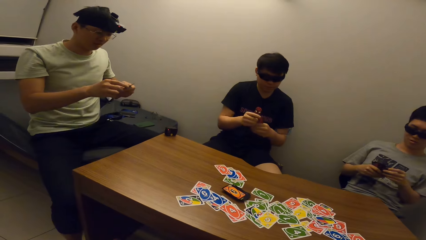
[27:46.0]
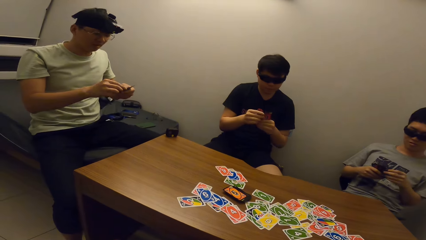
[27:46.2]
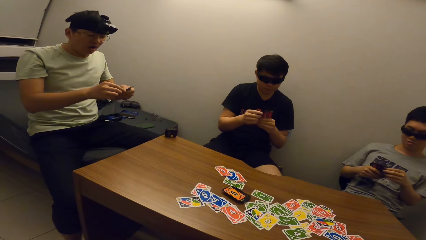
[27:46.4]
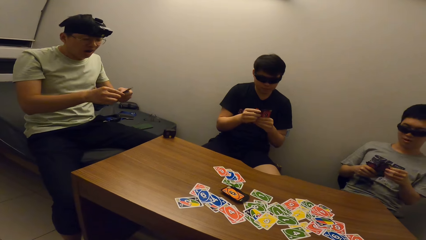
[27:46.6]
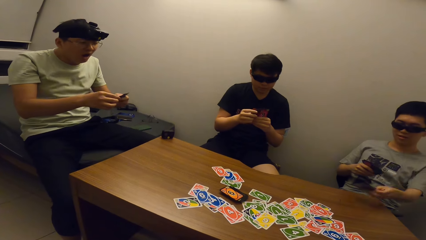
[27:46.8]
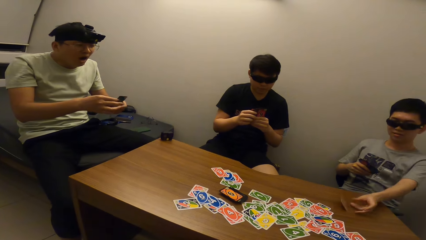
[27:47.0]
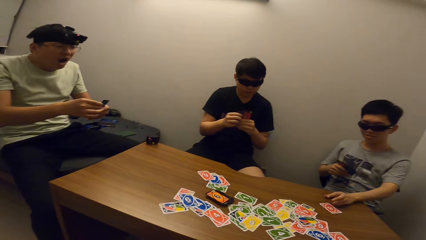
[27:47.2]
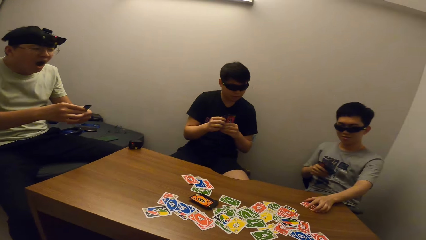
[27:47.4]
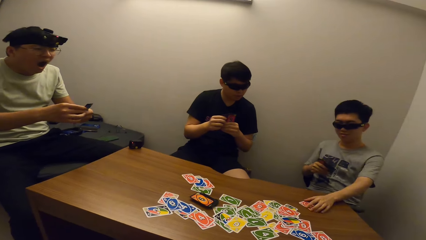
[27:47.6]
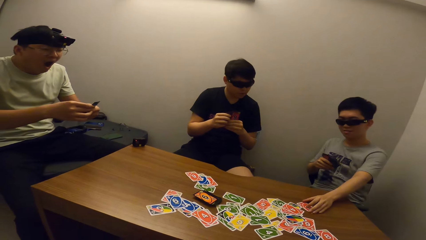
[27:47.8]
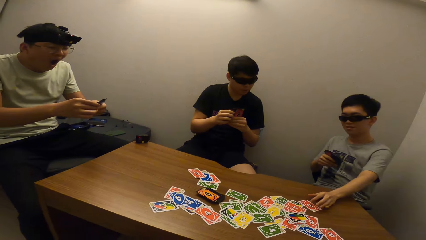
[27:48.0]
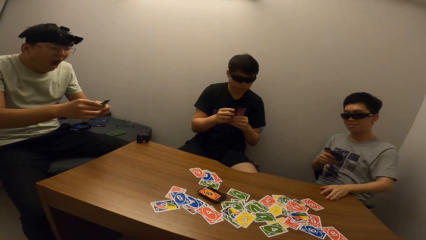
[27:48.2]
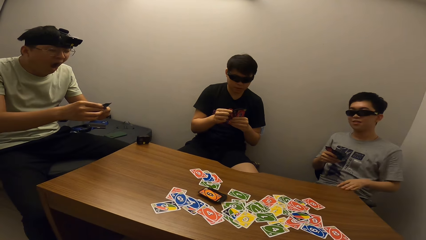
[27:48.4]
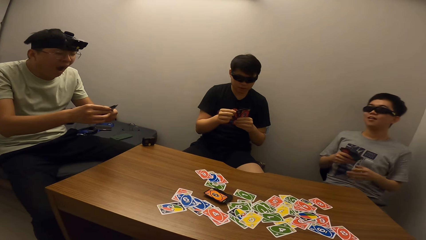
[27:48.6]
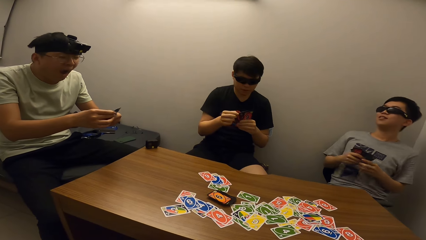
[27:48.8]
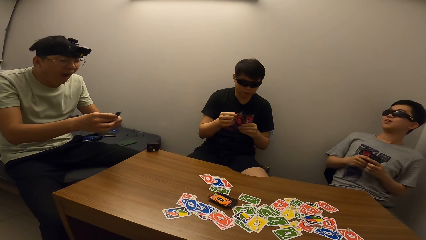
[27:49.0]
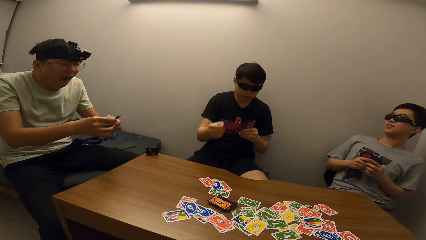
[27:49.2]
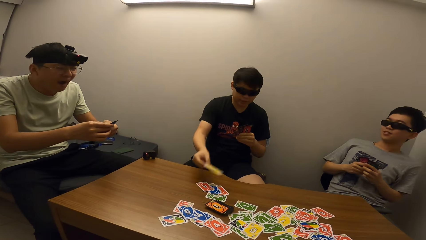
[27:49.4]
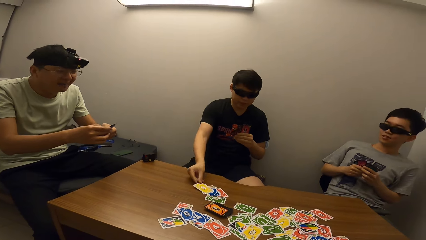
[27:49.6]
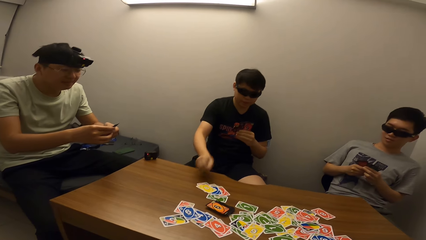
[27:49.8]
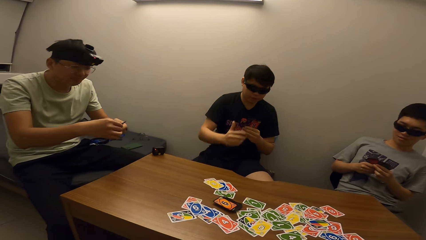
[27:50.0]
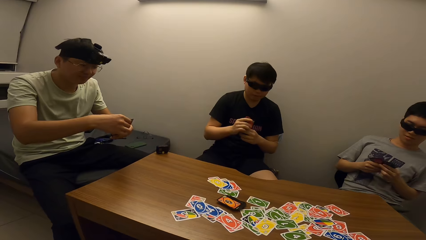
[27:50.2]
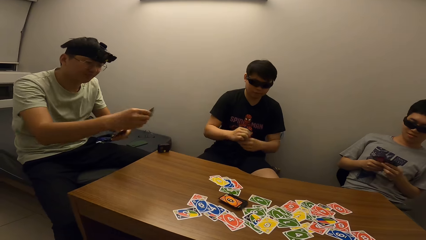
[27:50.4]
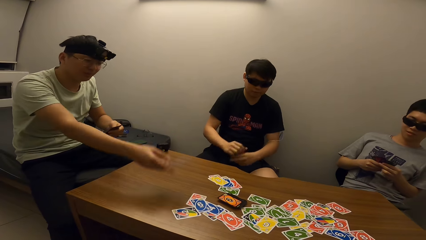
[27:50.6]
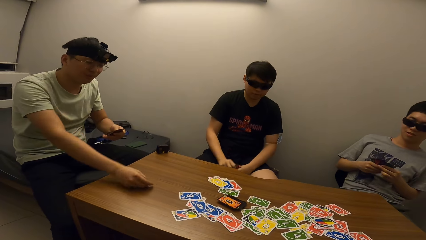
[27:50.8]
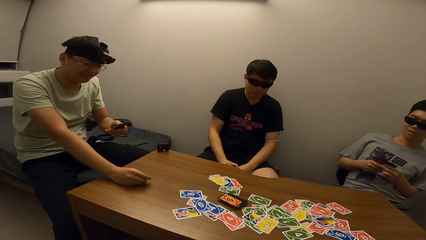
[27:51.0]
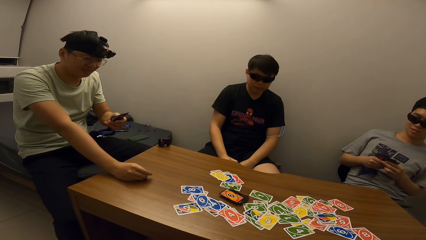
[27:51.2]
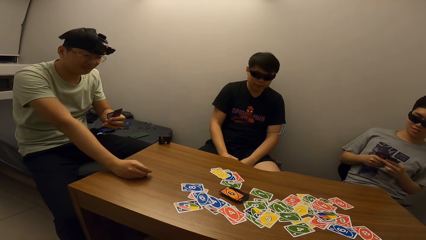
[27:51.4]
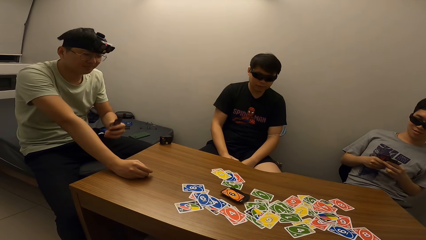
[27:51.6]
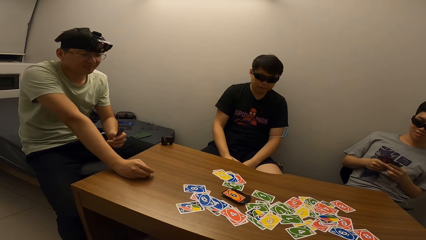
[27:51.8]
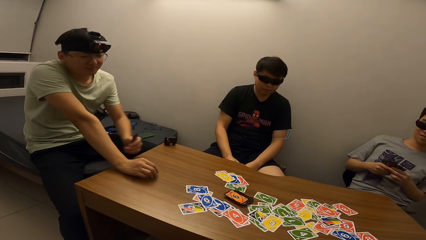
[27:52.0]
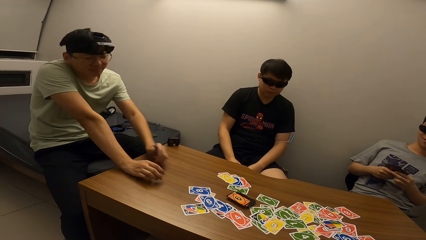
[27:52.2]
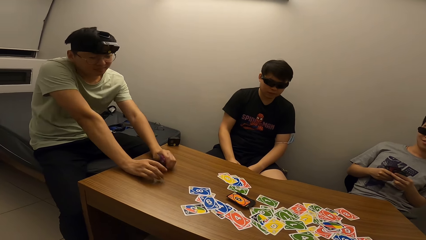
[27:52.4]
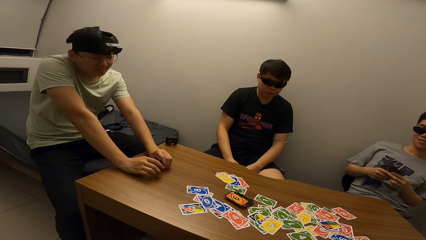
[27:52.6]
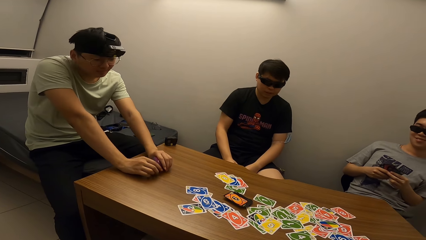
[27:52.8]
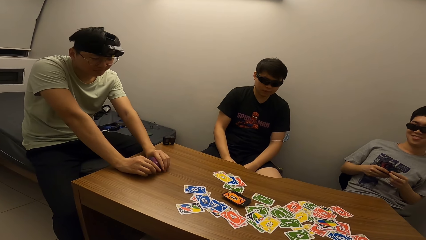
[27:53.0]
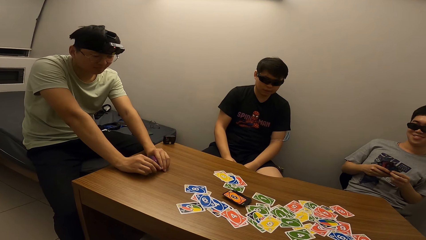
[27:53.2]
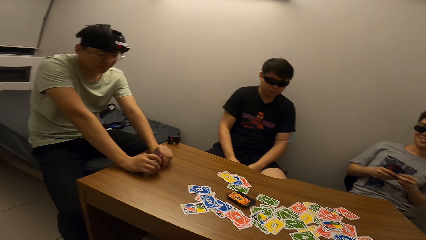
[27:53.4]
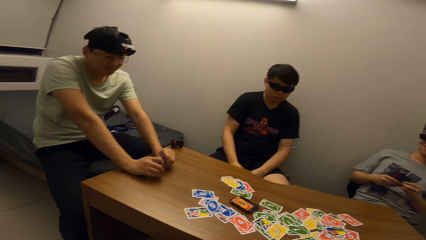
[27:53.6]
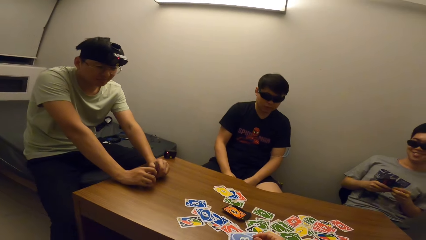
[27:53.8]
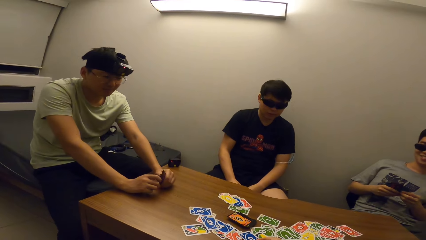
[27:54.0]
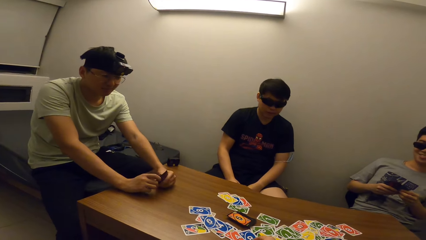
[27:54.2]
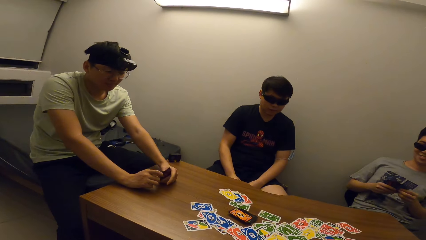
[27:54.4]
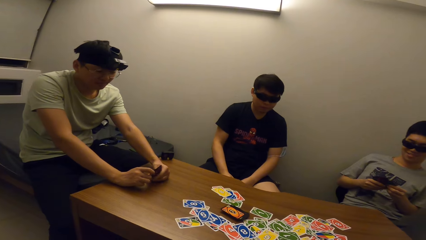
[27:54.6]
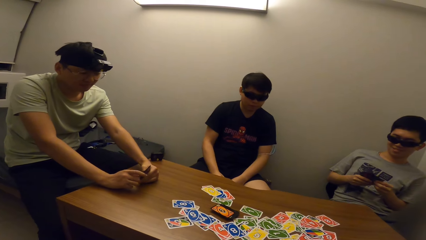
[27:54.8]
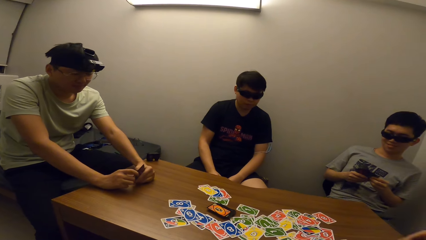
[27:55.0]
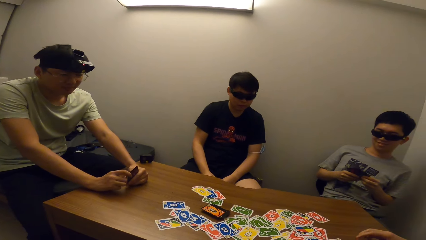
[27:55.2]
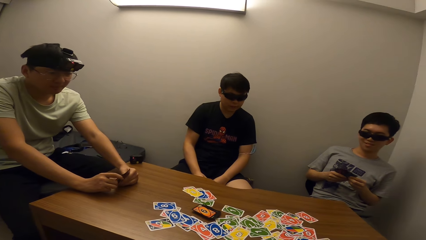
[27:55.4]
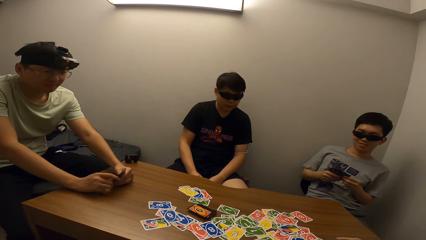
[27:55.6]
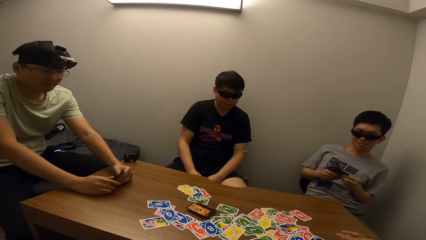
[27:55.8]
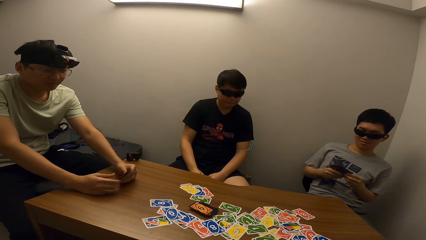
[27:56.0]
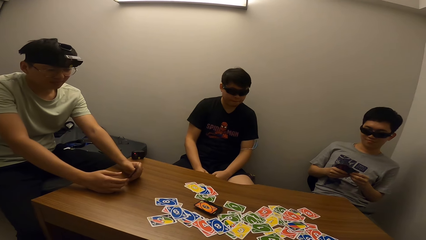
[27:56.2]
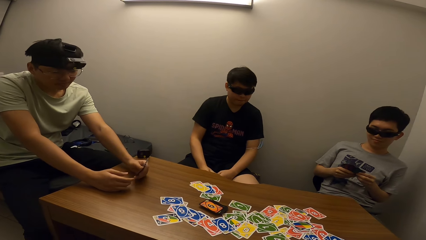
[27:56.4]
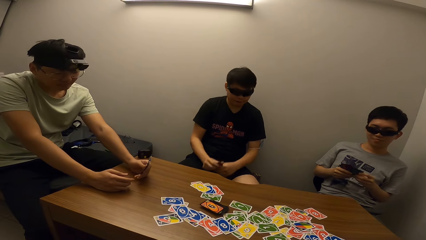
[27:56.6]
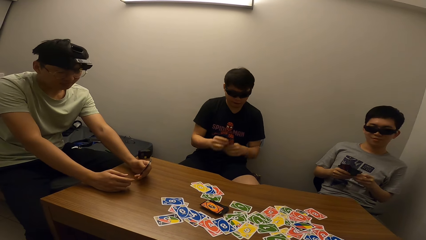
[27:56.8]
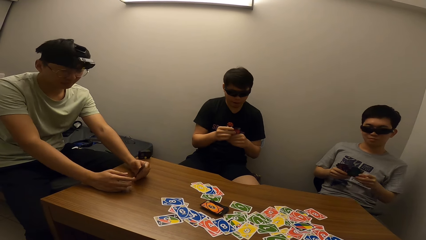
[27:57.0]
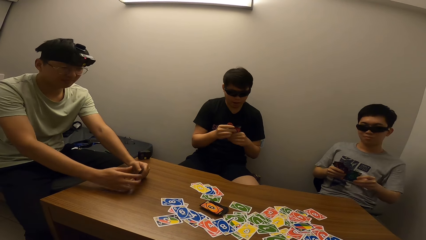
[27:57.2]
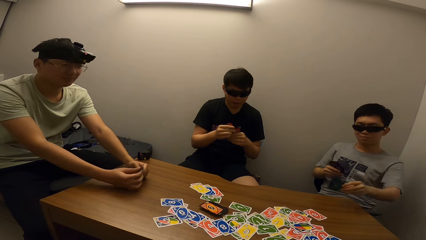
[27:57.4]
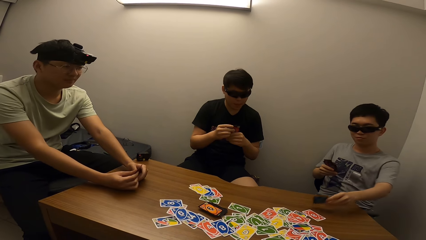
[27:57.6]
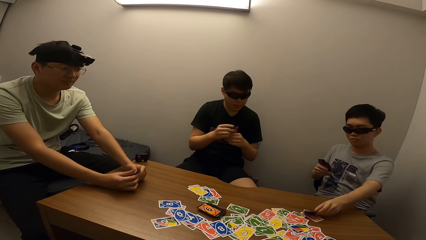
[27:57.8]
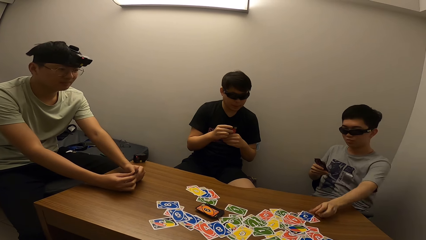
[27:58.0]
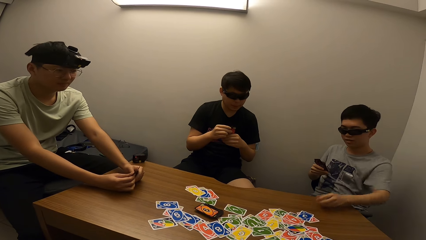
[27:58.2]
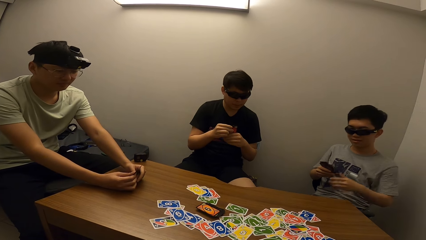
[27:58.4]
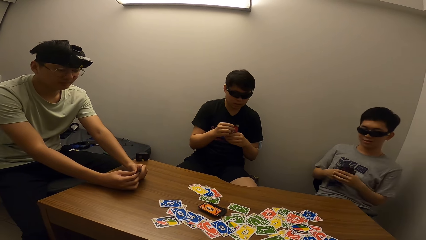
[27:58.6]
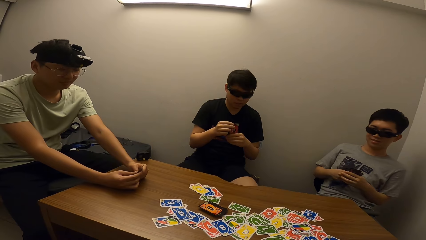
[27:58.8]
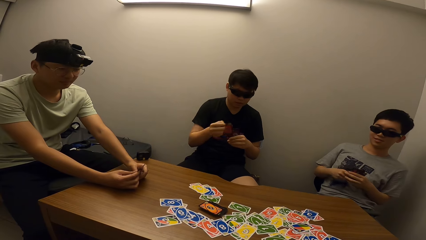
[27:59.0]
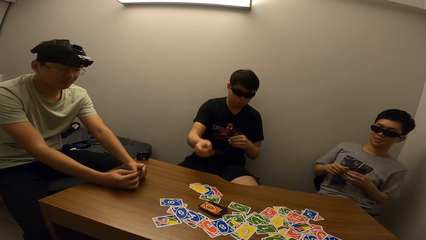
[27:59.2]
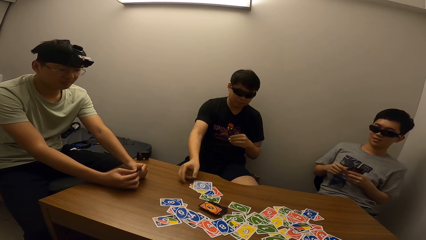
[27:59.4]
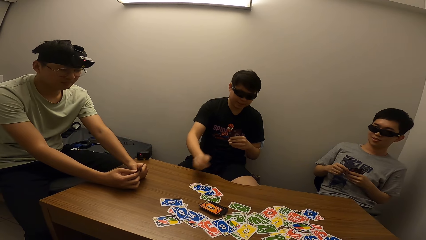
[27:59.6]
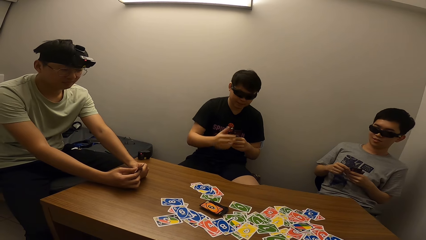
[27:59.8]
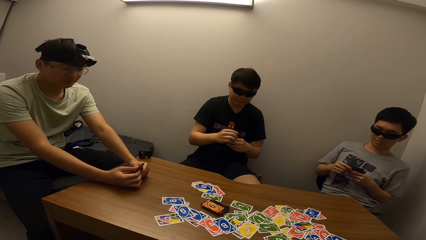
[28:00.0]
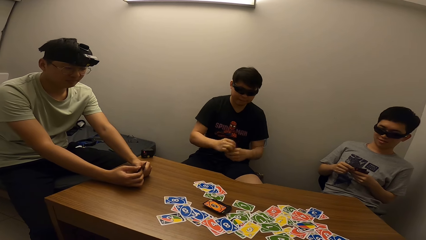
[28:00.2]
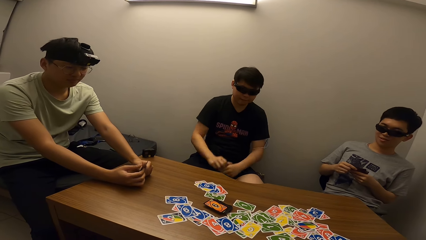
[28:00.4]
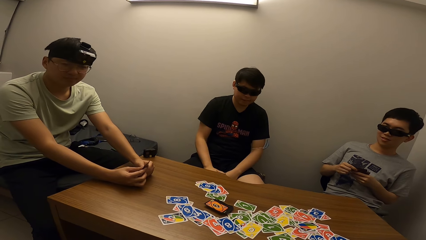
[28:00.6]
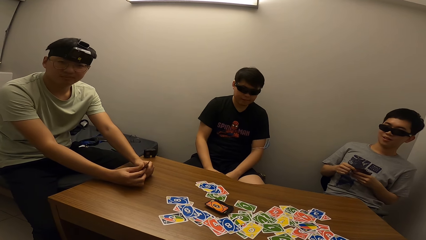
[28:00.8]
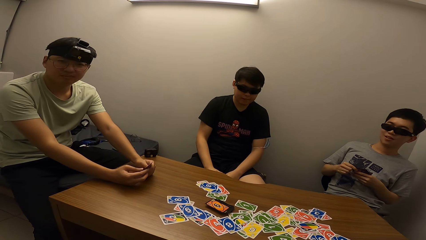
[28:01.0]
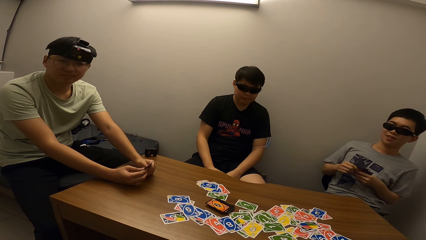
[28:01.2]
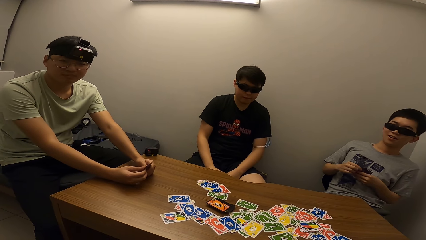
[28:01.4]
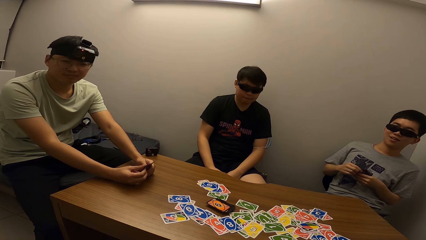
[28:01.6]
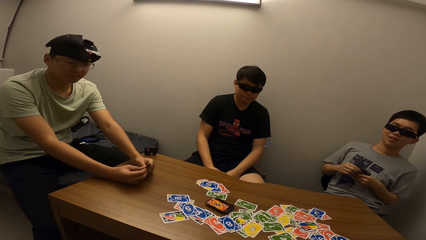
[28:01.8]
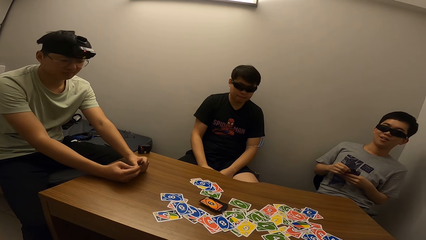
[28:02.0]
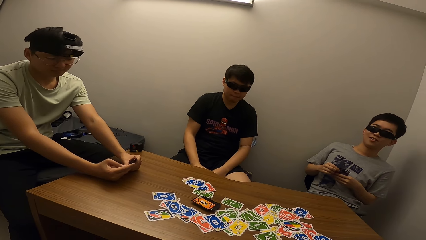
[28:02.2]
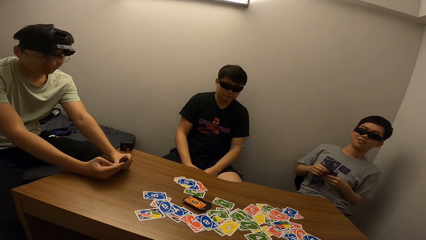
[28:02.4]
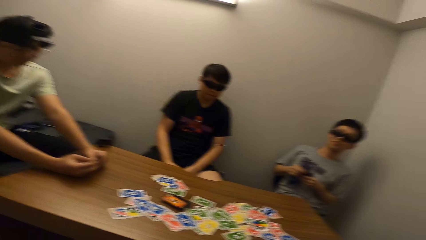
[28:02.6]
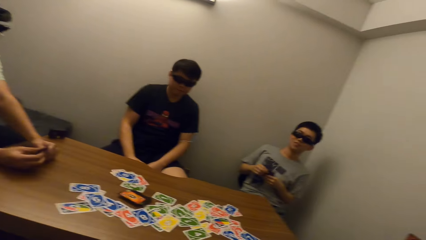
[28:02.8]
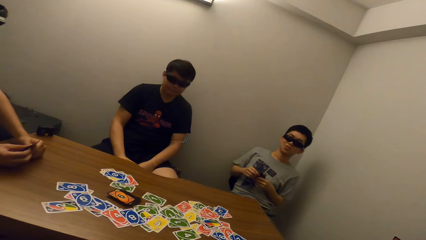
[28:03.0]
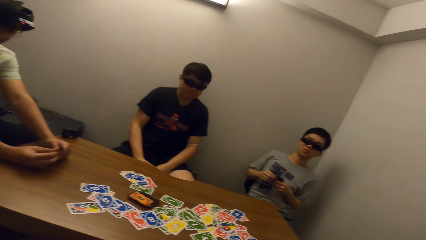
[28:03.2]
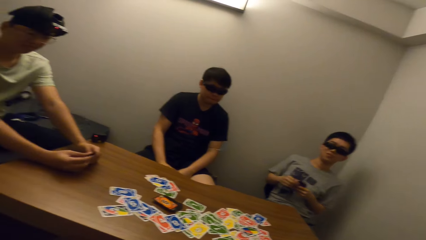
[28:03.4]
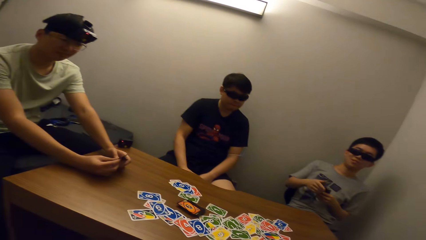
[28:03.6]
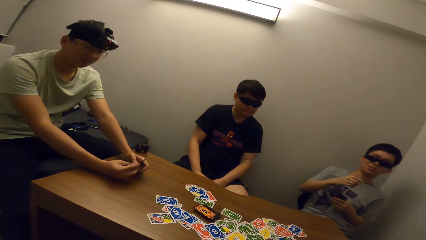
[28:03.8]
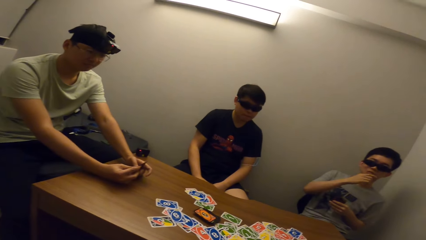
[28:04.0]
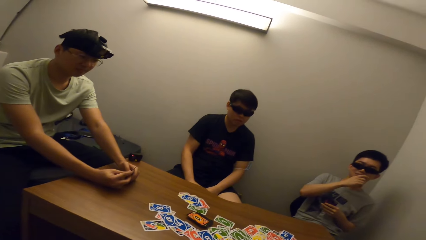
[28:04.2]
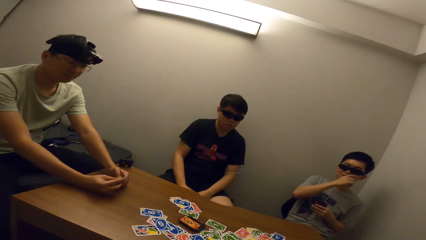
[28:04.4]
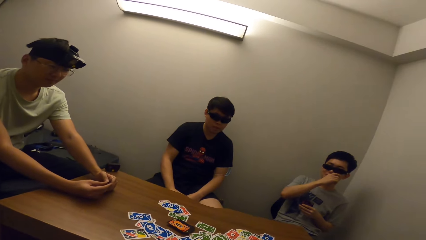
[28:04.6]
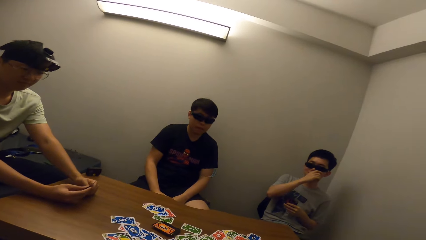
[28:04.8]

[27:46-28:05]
A man takes a card from his right hand with his left hand. Another man selects the cards. The first man drops the card on the table with his left hand and moves the card on the table with his left hand. A third man drops a card on the table with his right hand. The second man drops a card on the table with his right hand. The first man drops a card on the table with his left hand. The third man drops a card on the table with his right hand. The camera wearer interacts with the men. They talk to the third man.
